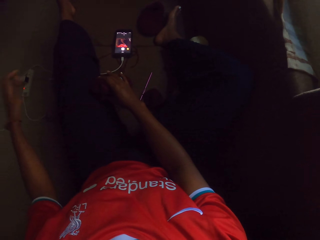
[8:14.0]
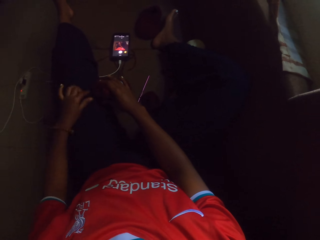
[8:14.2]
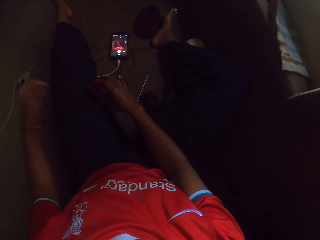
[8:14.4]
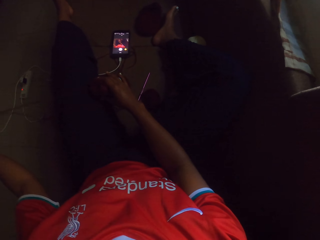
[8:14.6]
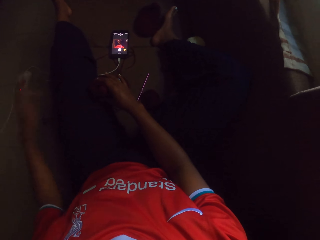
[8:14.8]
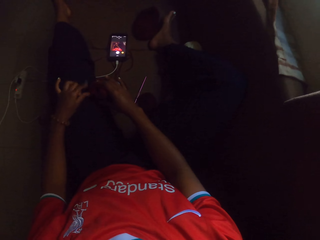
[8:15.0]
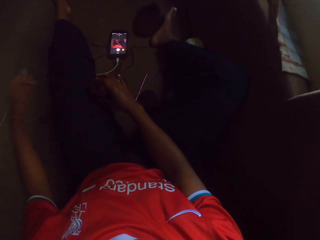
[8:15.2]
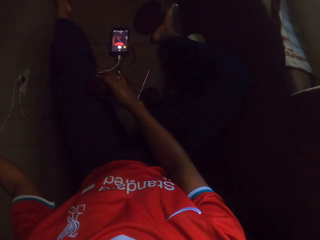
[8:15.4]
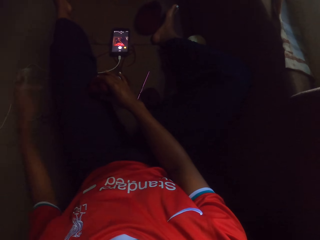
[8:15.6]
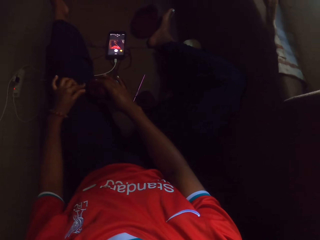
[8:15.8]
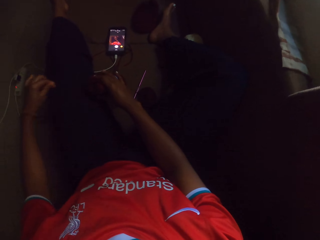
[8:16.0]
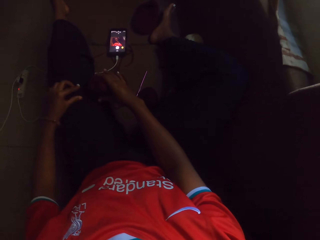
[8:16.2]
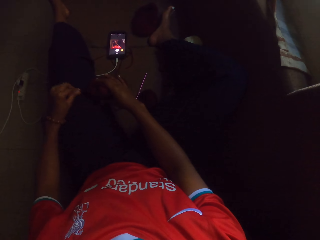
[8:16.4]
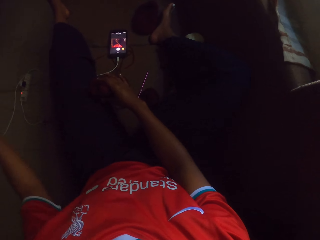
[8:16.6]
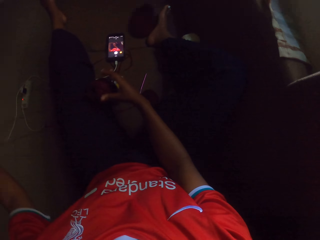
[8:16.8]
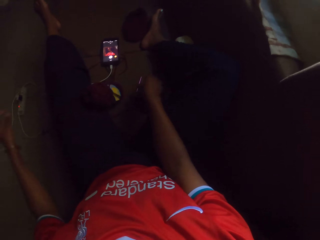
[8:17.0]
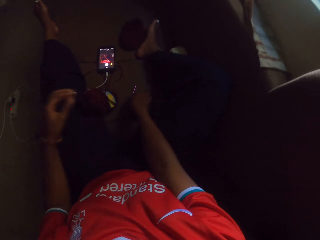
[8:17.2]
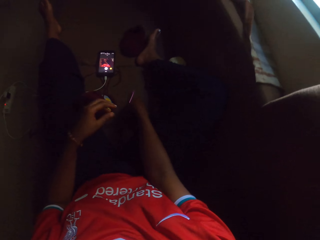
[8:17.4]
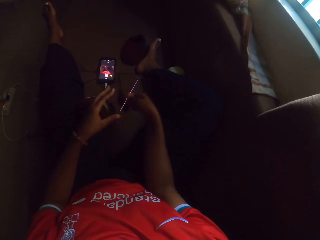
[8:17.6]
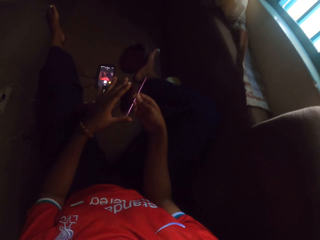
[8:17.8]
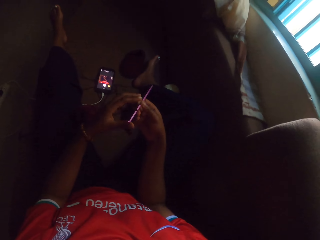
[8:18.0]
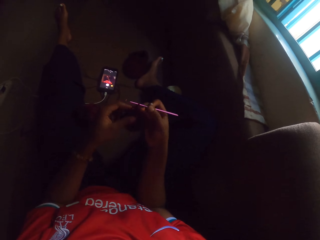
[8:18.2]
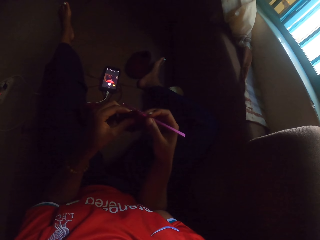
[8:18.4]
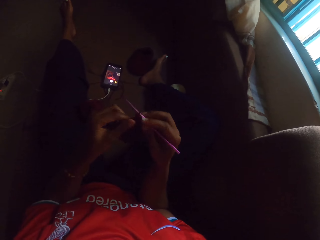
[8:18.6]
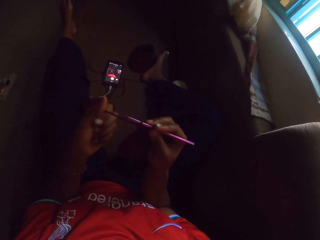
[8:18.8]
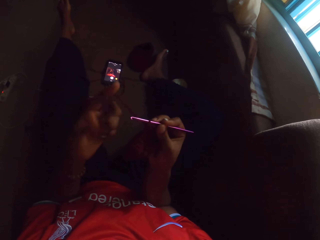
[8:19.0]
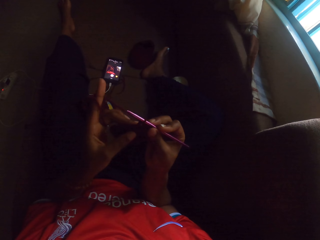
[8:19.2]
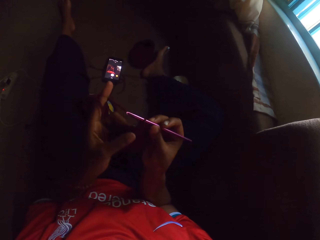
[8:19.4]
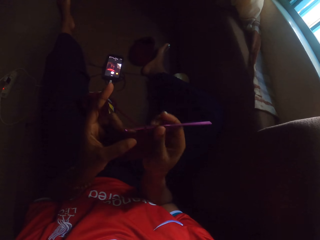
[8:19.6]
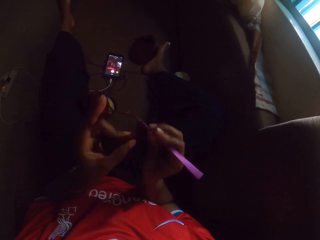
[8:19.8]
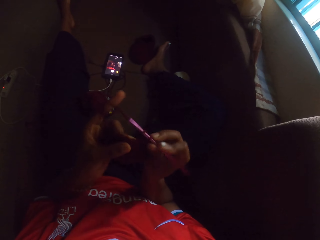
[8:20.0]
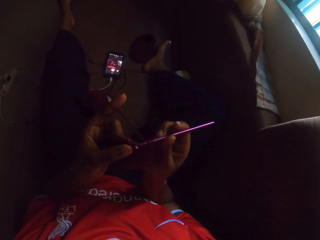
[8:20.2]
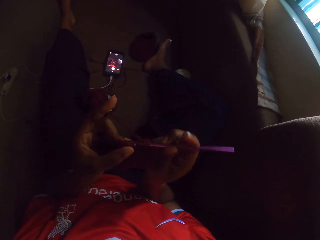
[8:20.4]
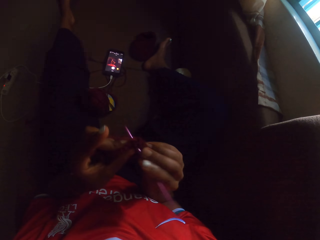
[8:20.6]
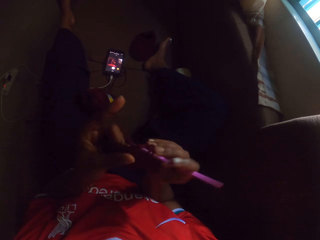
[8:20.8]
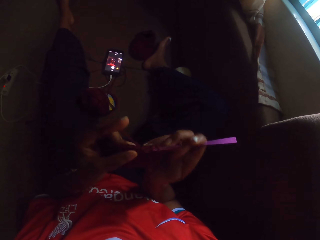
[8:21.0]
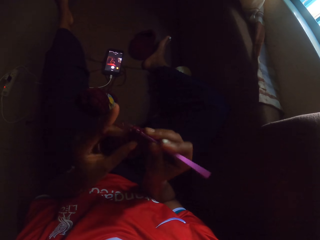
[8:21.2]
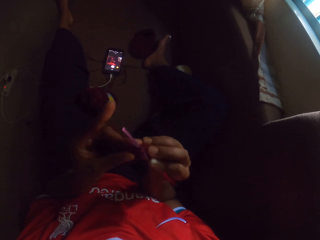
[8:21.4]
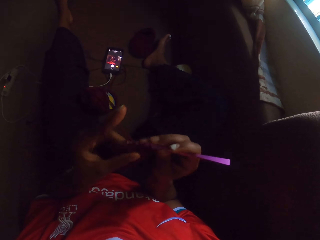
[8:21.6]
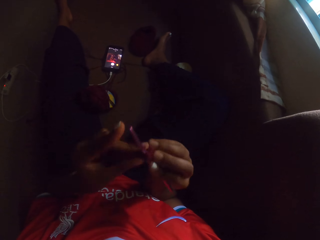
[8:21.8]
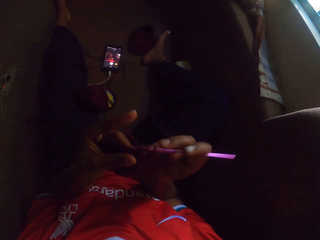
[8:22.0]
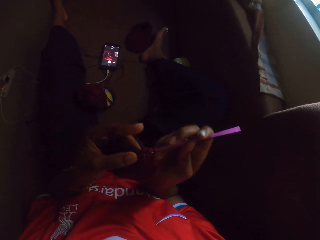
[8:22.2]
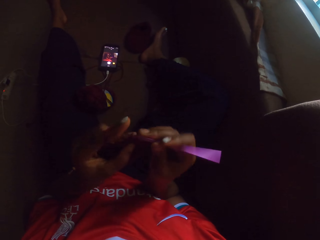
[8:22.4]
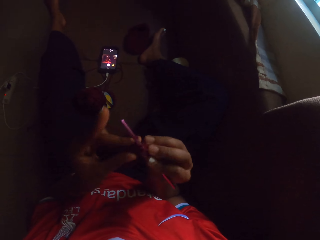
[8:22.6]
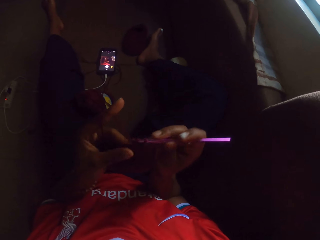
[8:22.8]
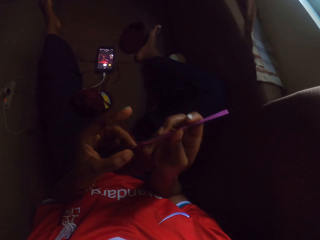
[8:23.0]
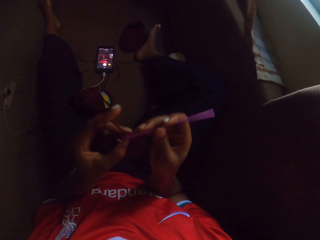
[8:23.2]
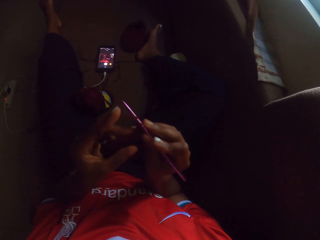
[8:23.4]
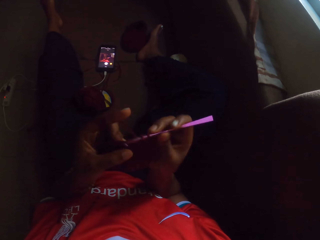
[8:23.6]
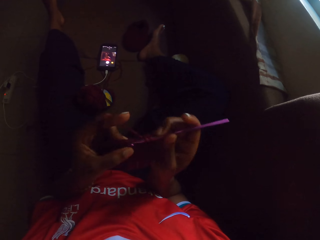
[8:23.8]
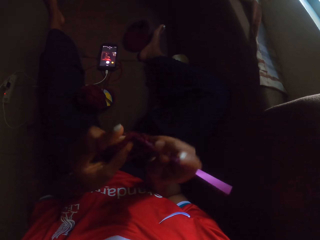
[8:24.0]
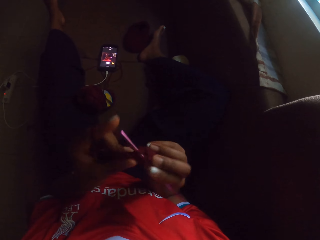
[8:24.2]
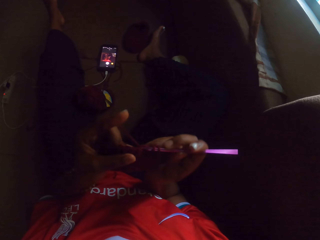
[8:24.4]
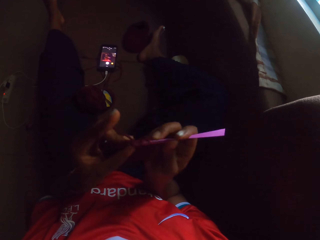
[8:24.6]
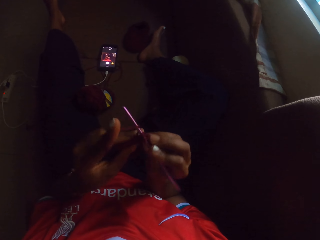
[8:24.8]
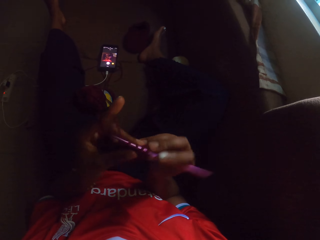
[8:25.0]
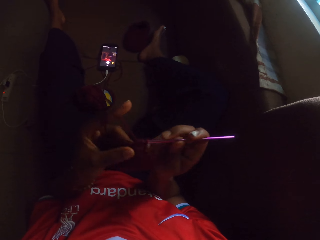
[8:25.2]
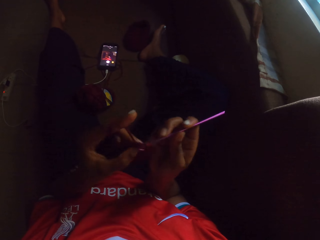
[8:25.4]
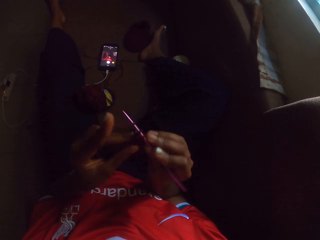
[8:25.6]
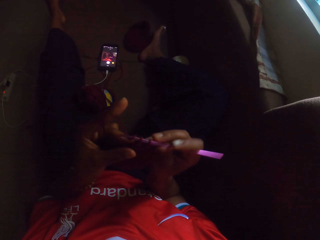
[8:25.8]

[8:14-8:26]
The camera wearer releases her hold on the skein of wool. She picks the crochet pin from the floor with her right hand. She holds the crochet with her left hand. She crochets the fabric with both hands.

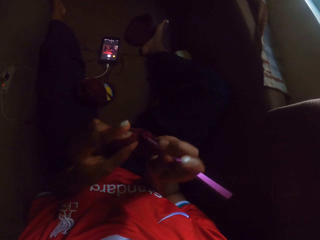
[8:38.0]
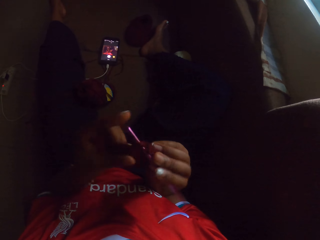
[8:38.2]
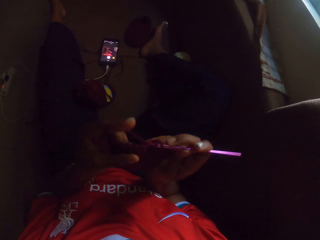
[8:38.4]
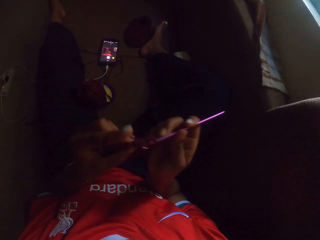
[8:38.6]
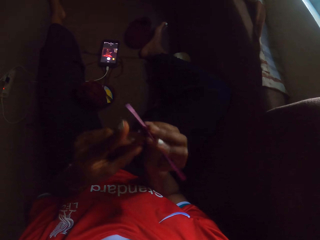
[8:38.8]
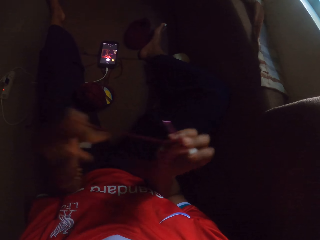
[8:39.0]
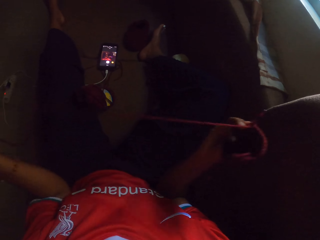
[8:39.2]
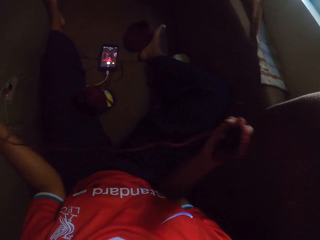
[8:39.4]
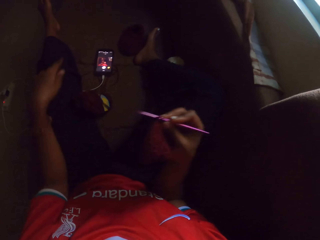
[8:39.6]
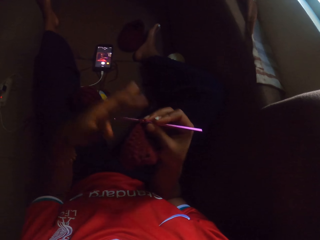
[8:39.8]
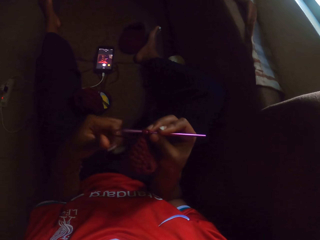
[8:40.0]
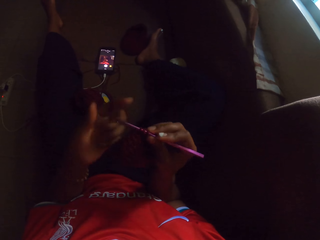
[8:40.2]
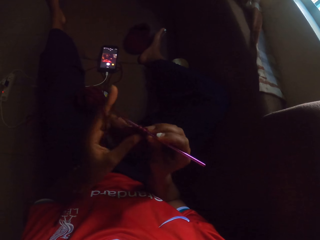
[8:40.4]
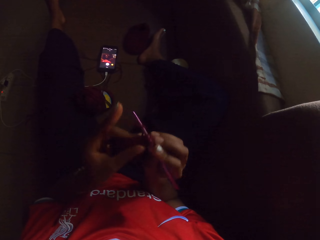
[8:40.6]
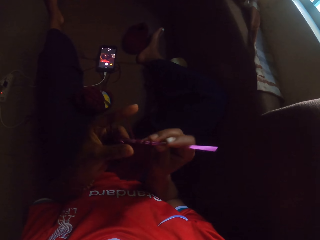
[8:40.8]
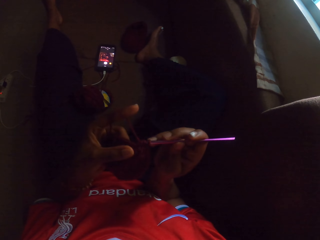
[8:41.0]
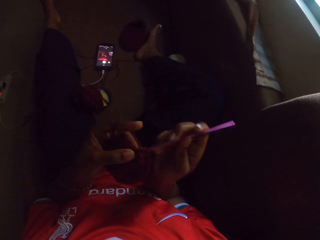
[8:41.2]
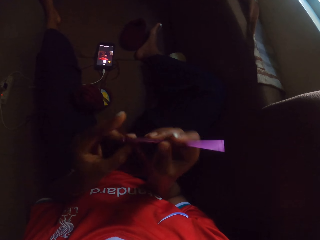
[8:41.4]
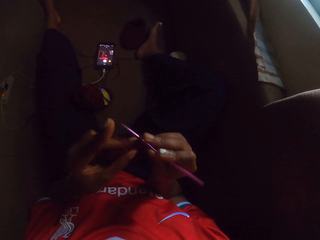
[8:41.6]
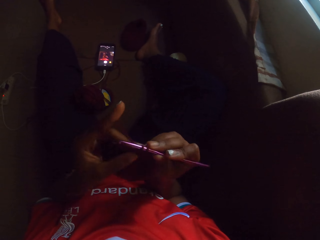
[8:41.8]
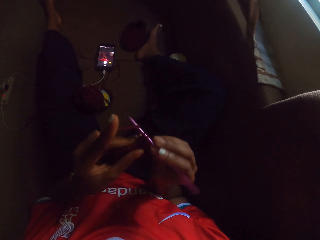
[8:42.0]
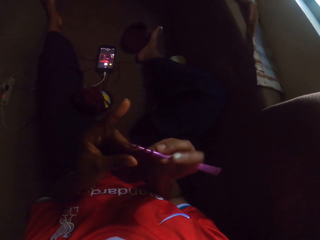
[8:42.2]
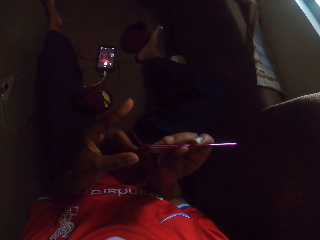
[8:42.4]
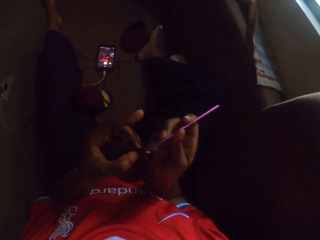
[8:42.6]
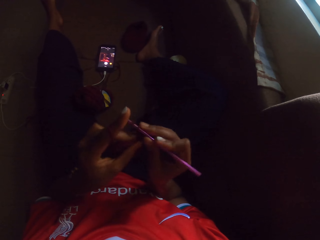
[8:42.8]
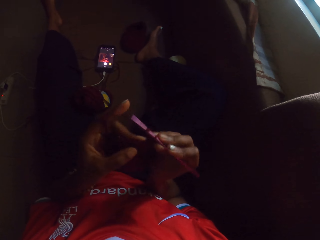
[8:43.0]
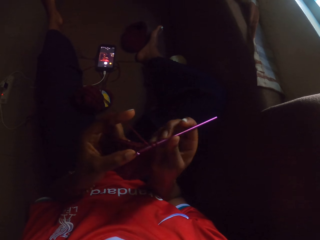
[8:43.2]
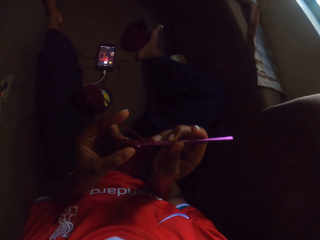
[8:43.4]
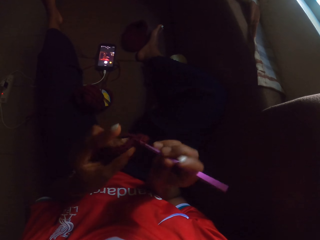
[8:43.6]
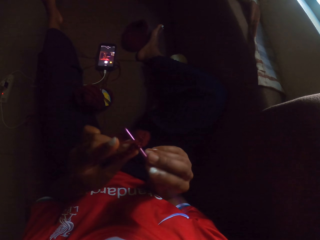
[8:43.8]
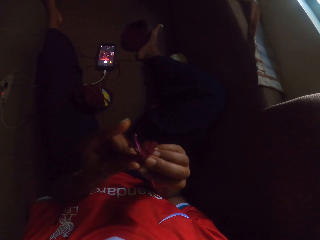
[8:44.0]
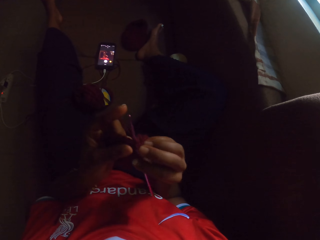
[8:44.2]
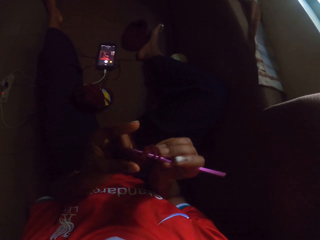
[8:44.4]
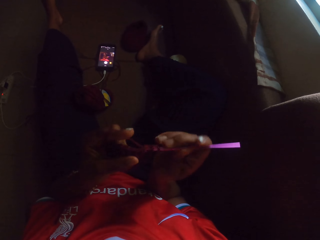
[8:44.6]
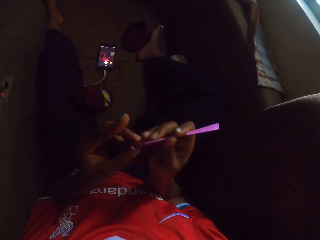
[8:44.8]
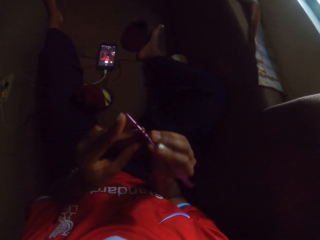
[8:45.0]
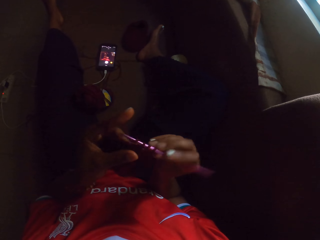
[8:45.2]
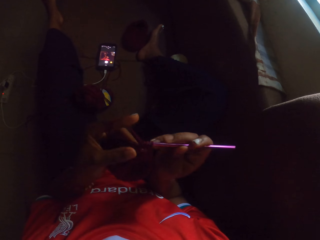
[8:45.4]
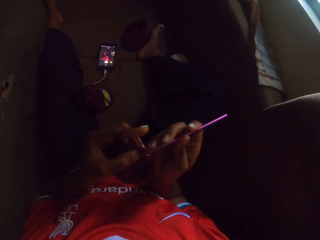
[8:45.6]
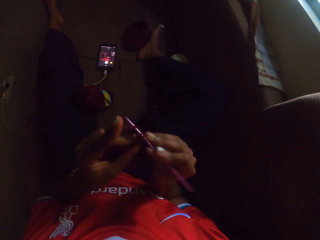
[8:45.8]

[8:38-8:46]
The camera wearer pulls at the length of wool thread. They crochet with both hands.

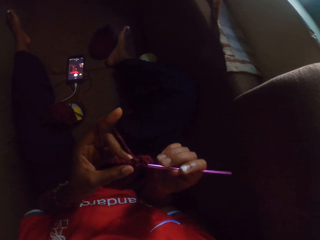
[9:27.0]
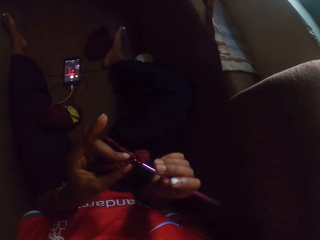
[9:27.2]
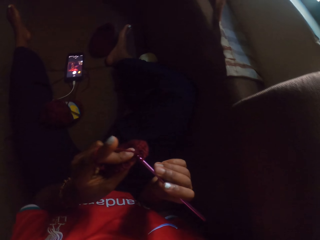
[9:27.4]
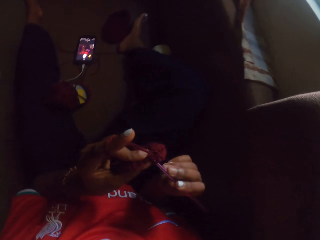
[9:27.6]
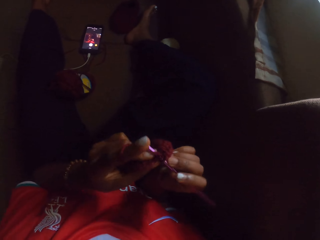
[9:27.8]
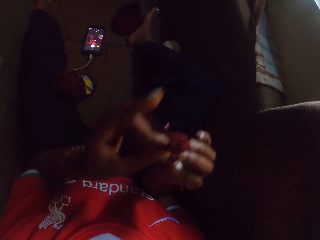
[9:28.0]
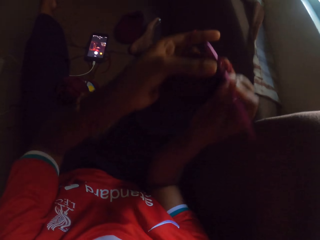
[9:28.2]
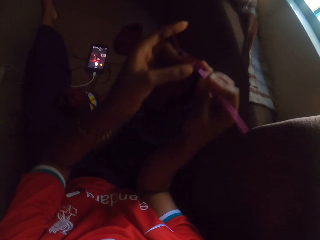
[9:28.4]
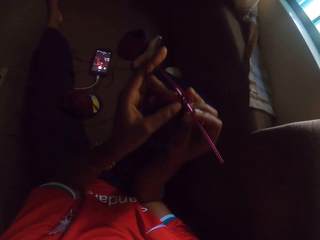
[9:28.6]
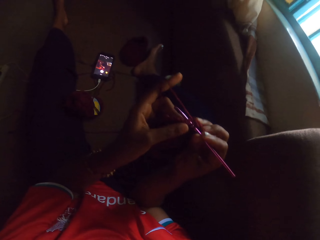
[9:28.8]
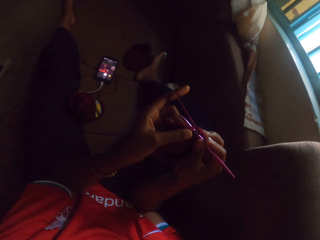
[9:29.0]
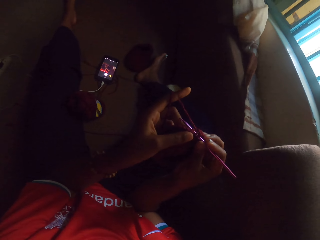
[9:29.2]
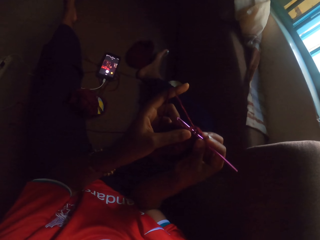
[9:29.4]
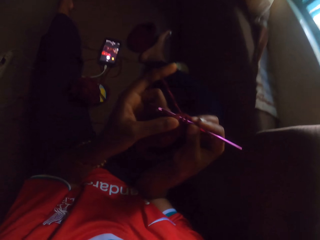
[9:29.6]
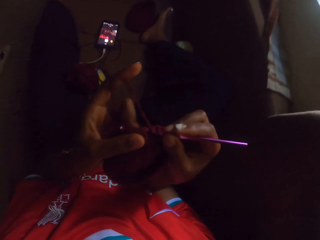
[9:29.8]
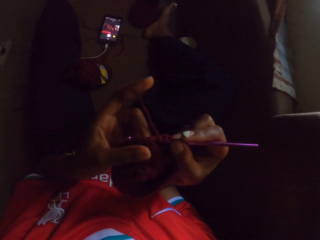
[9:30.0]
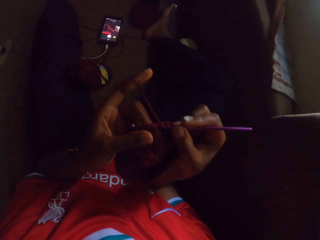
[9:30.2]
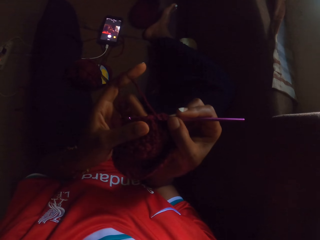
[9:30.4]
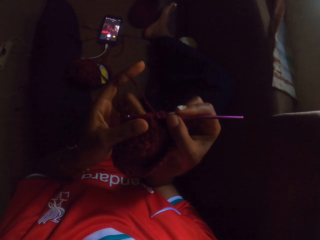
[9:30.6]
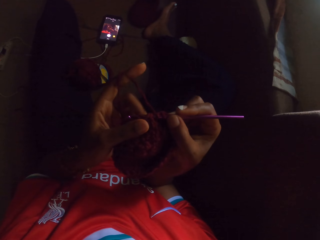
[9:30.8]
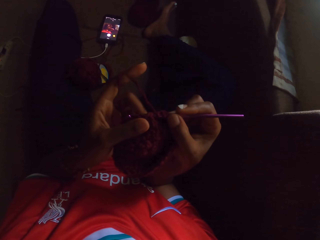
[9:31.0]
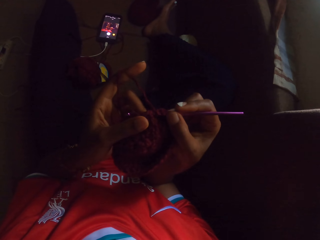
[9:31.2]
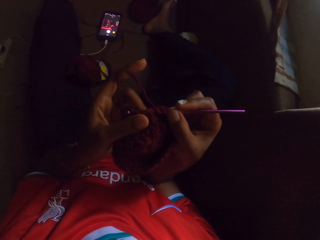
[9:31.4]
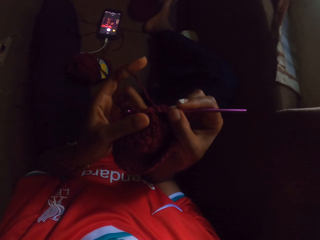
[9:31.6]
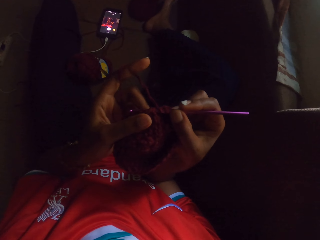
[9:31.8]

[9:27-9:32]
The camera wearer moves the fabric.
